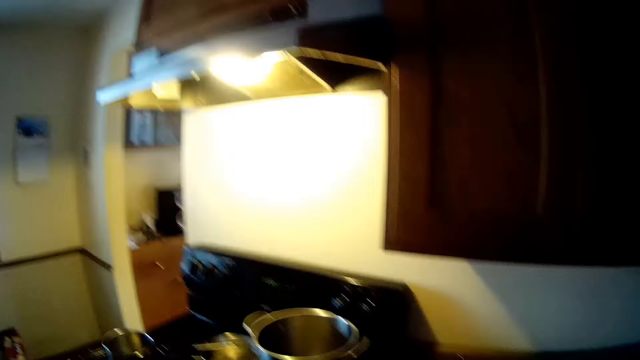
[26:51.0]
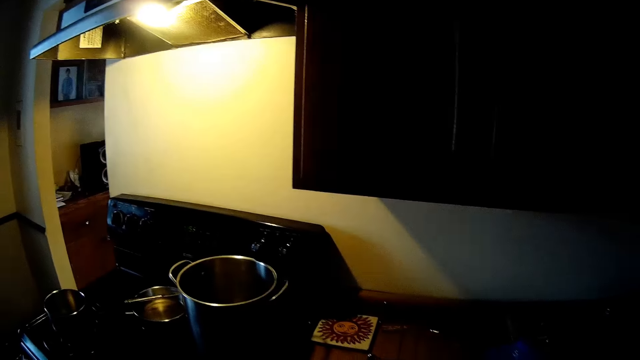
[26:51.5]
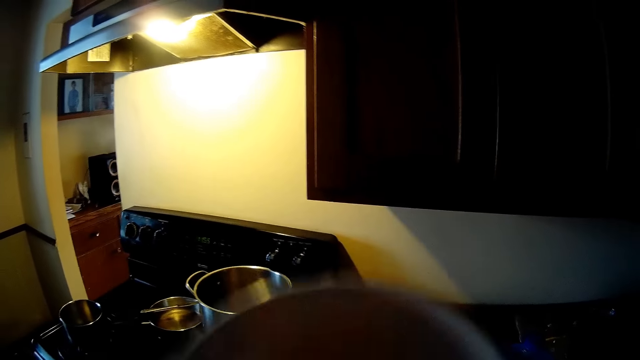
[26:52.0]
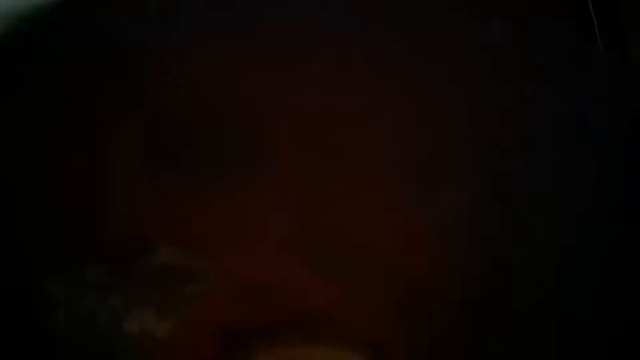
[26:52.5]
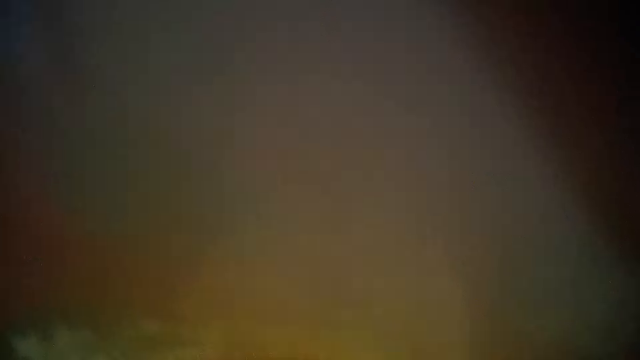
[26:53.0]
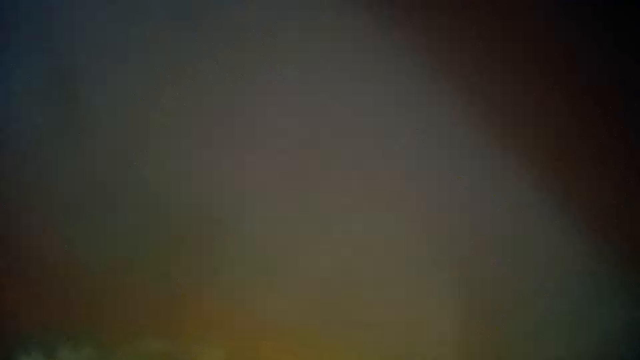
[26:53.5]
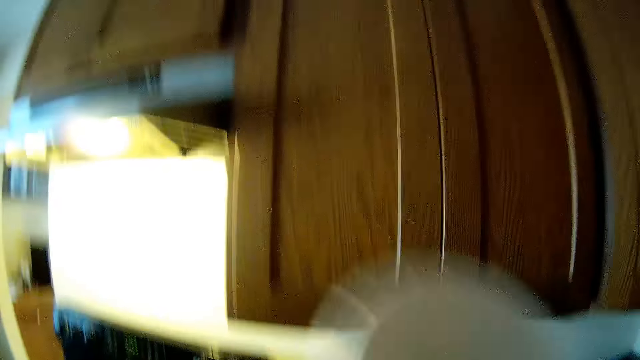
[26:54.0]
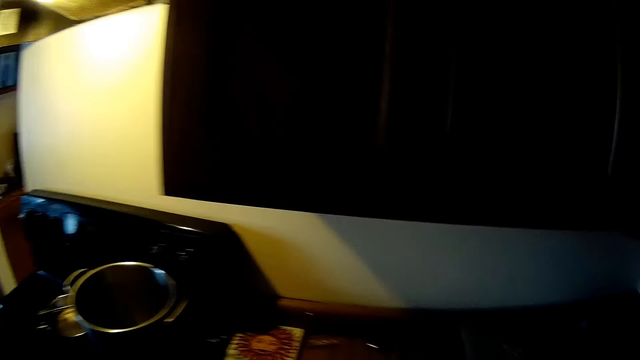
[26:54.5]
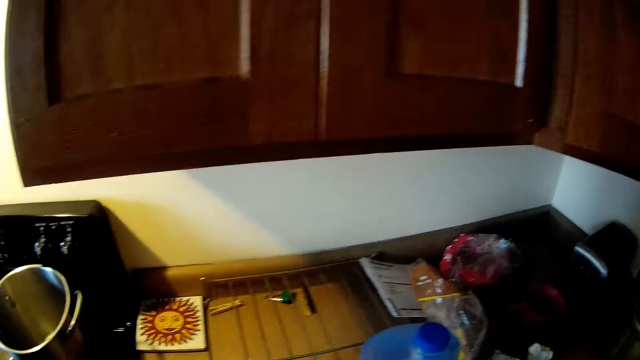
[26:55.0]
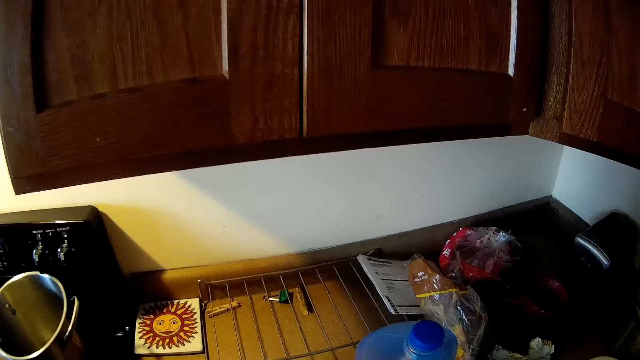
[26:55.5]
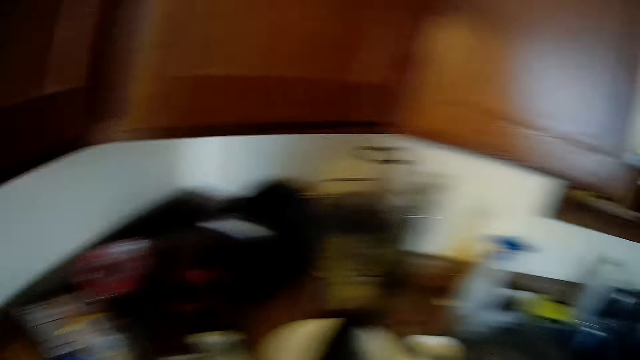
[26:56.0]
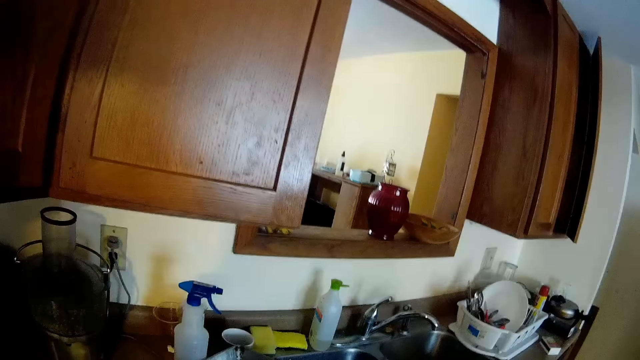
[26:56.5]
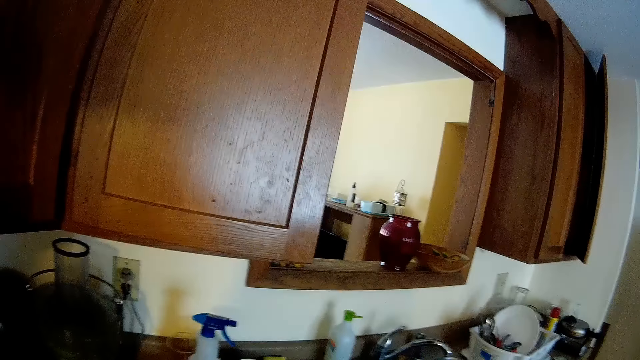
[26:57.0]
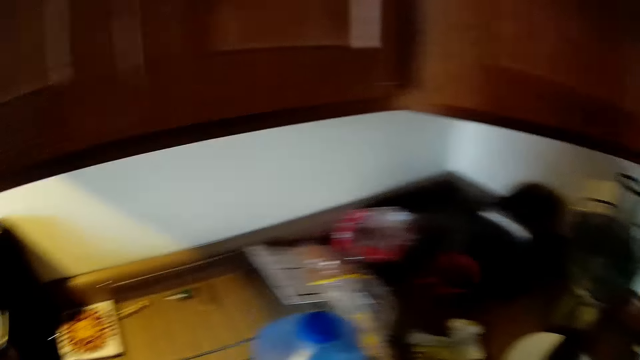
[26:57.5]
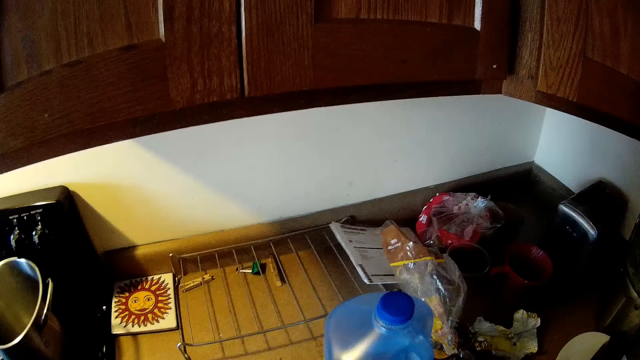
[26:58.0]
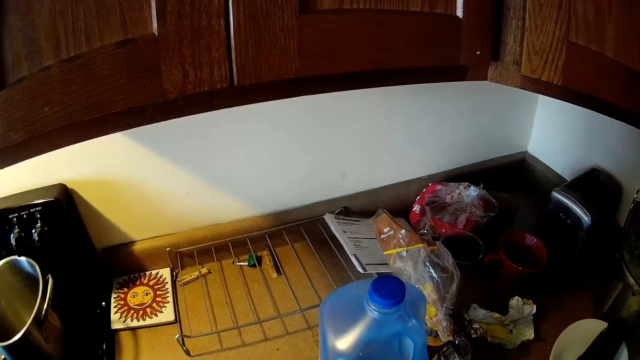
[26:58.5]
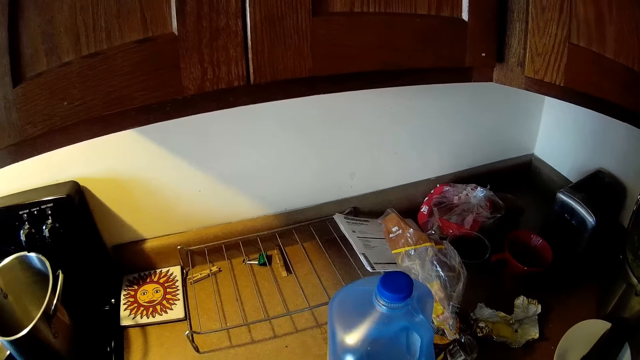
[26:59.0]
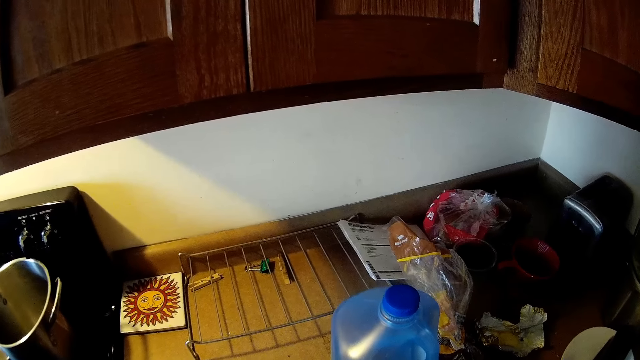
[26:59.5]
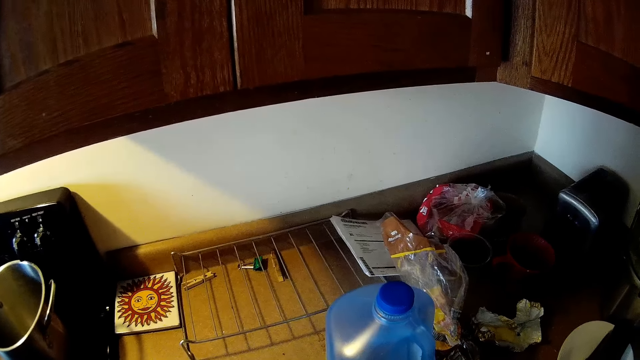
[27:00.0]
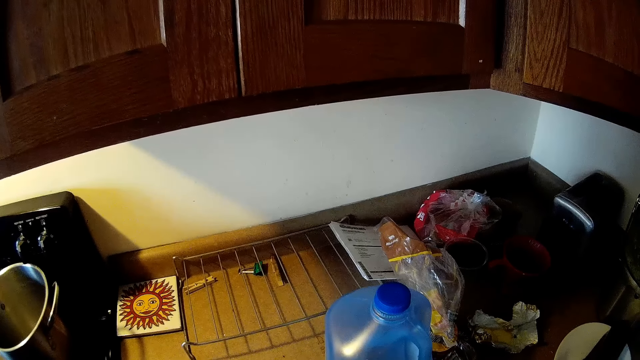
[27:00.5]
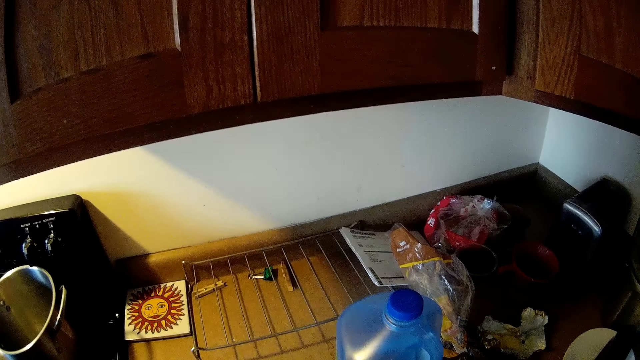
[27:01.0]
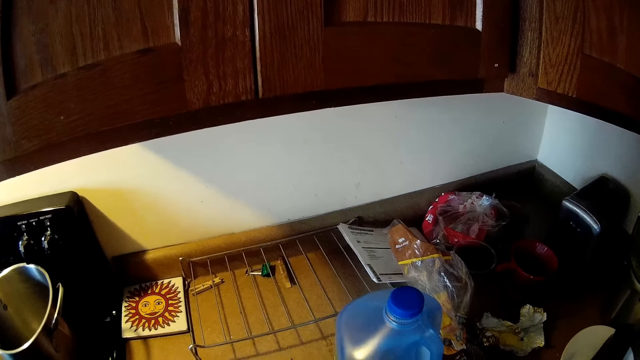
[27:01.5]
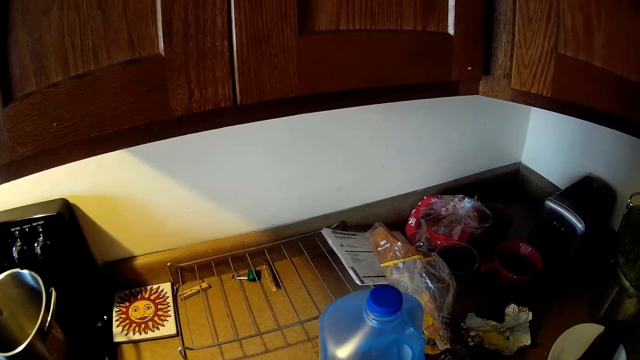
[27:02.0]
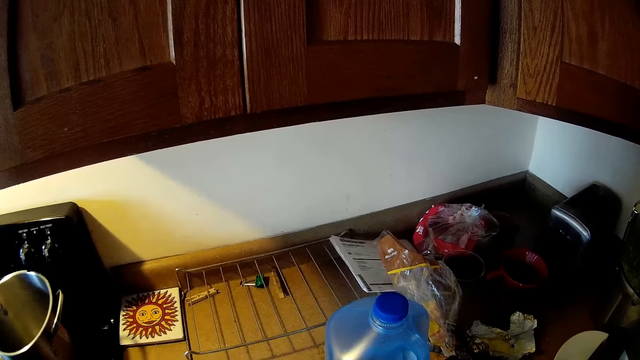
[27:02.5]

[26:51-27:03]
The camera wearer stares around. They drink water from the keg of water with both hands. They look around.

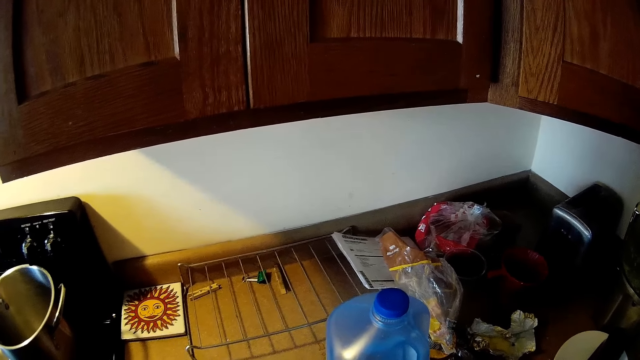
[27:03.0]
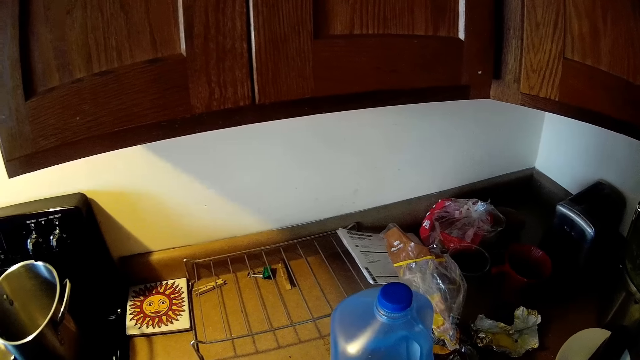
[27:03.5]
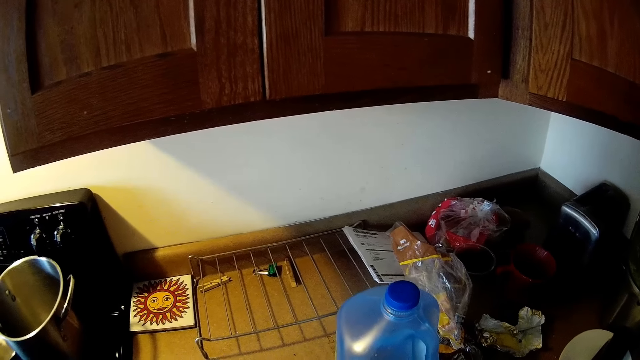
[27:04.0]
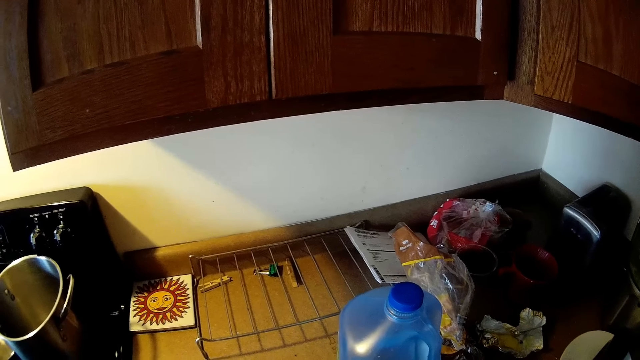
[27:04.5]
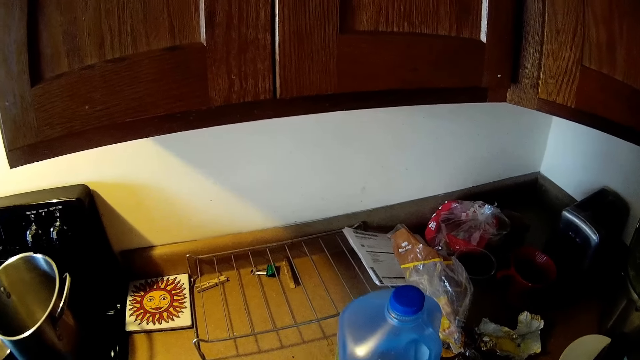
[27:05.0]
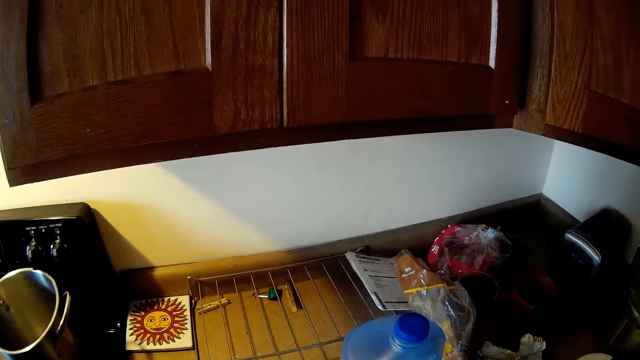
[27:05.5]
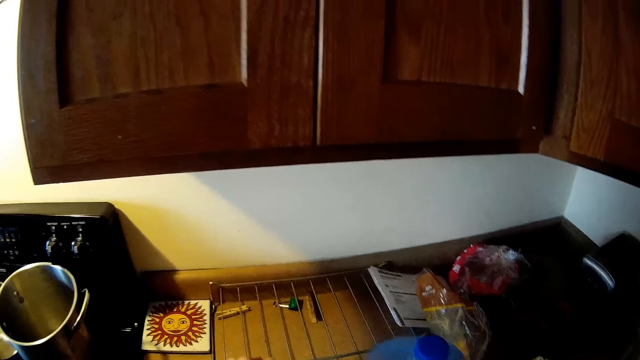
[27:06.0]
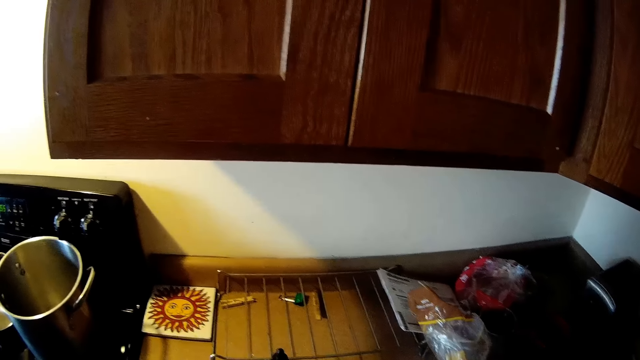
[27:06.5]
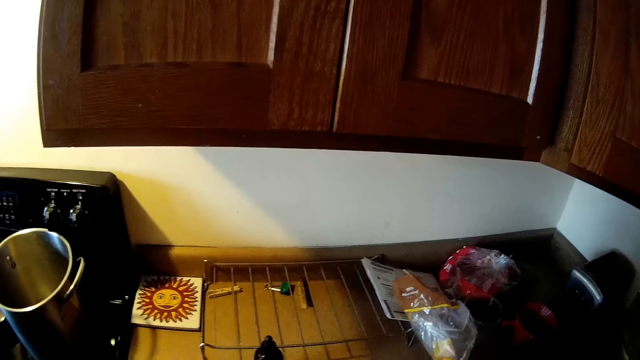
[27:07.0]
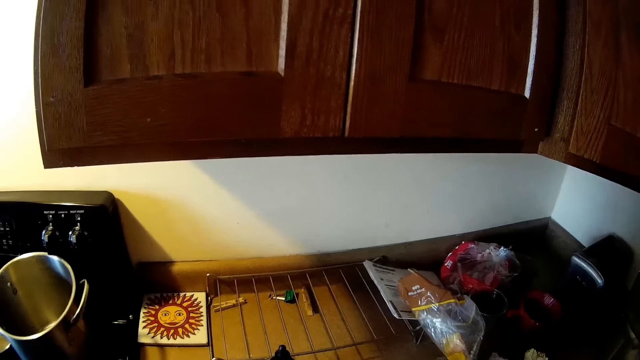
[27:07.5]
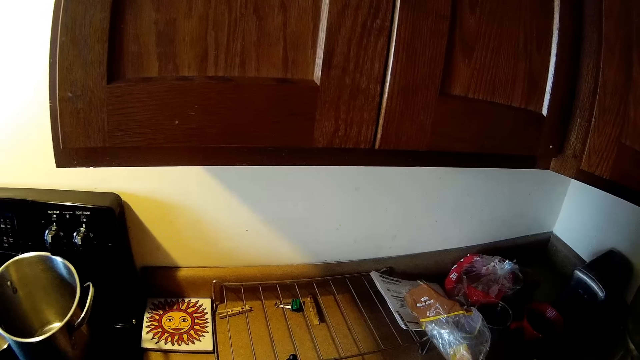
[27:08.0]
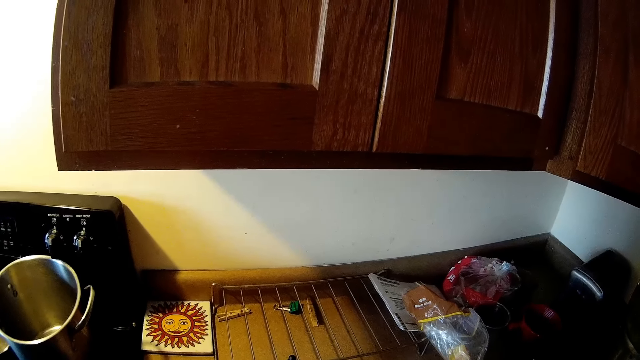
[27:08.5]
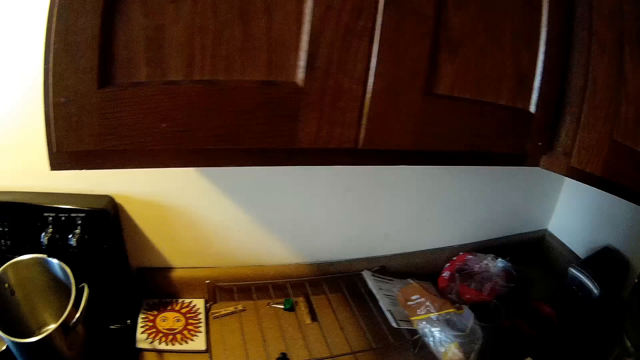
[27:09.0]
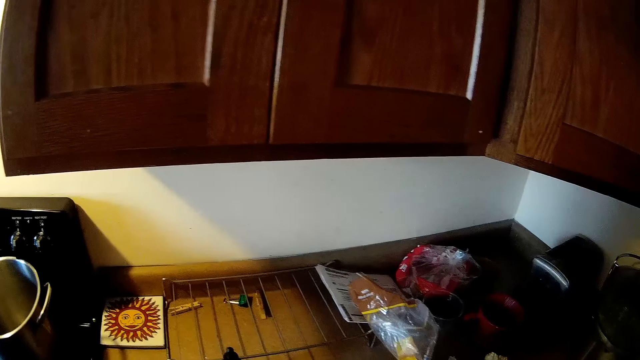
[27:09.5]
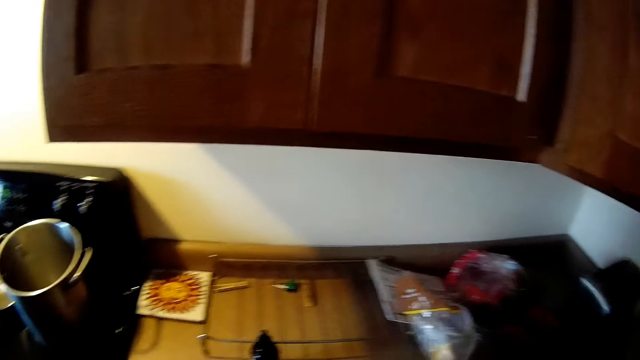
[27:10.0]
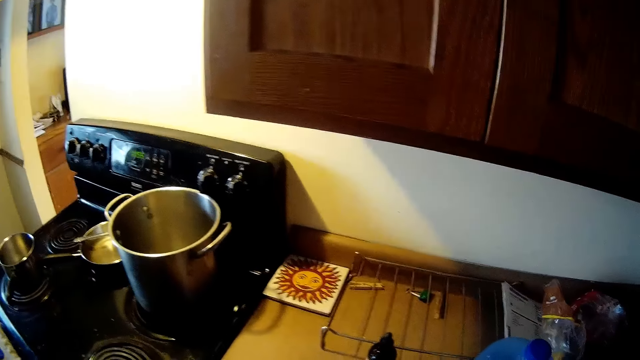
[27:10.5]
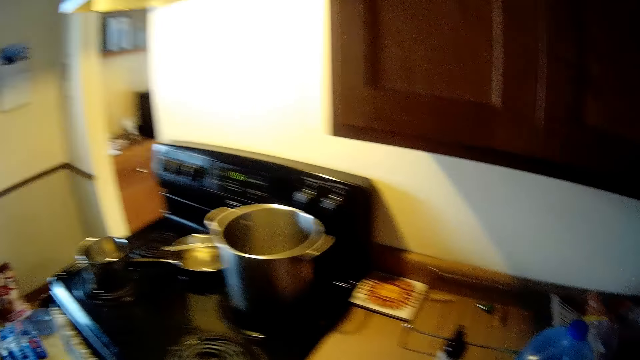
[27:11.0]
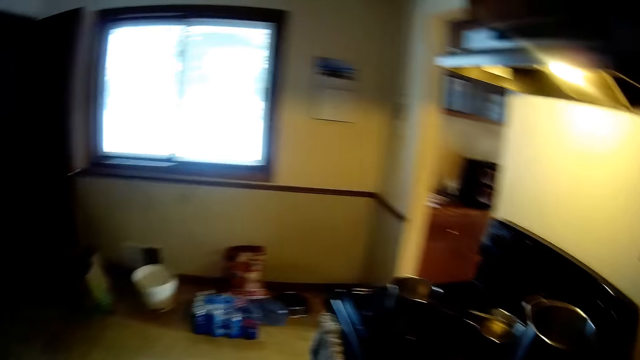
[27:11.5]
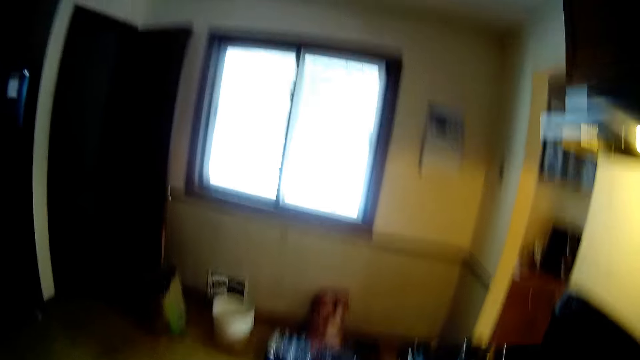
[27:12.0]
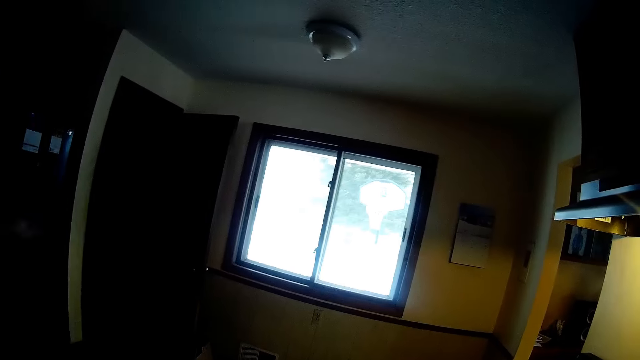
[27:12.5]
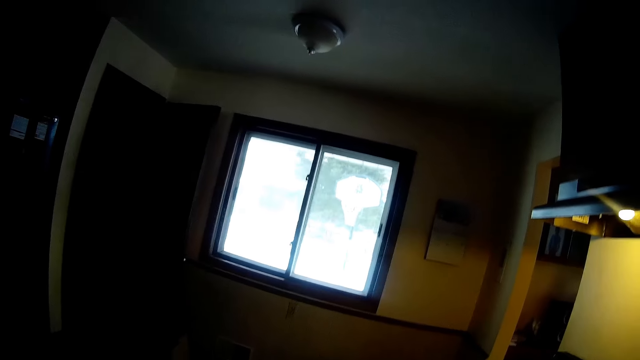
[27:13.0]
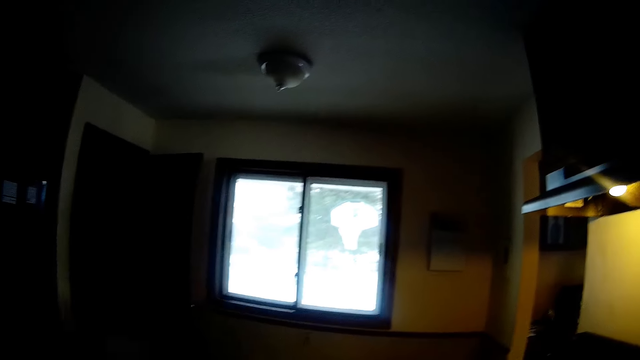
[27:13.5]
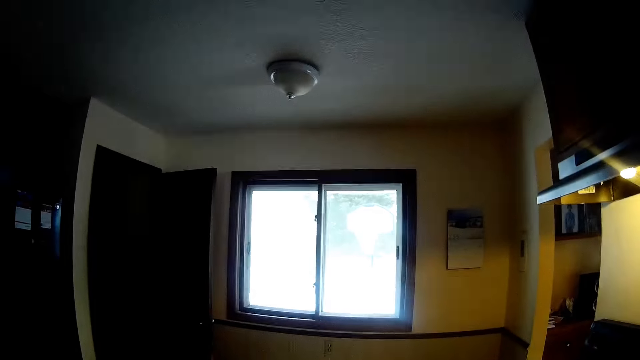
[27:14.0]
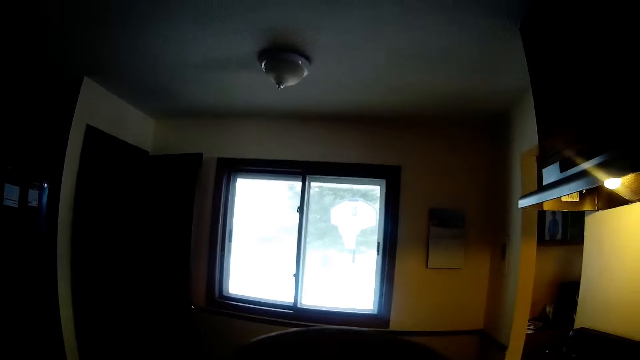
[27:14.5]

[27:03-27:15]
The camera wearer picks a keg of water from the kitchen countertop with her left hand. She places the lid on the countertop. She drops the cup in her left hand on the kitchen countertop. She moves the bottle. She drops the keg of water on the kitchen countertop with her right hand. She stares around.
